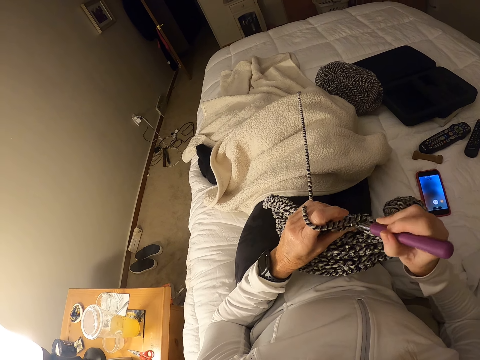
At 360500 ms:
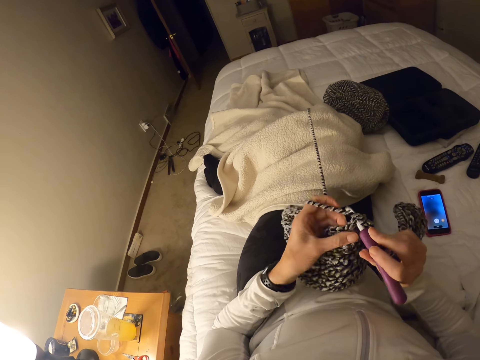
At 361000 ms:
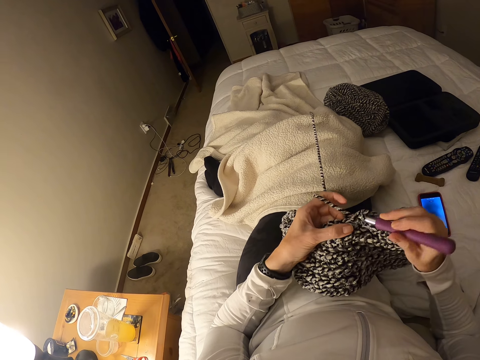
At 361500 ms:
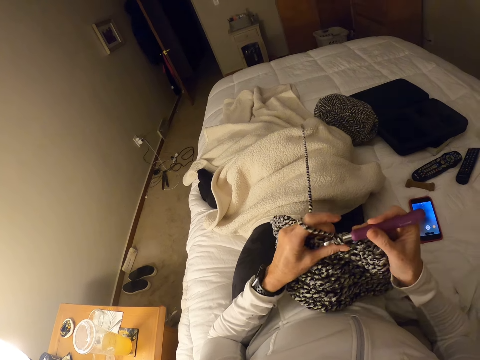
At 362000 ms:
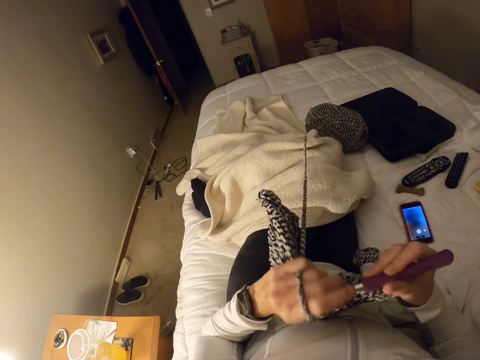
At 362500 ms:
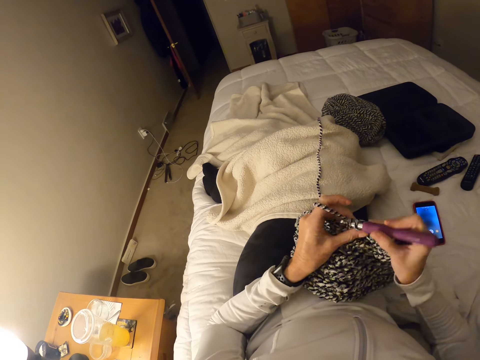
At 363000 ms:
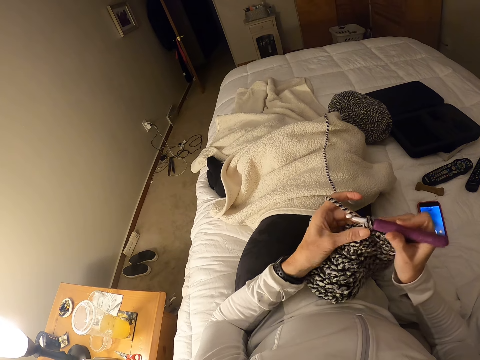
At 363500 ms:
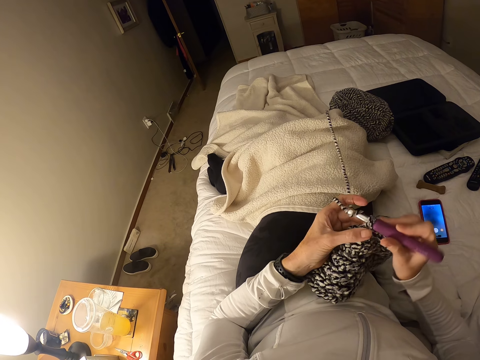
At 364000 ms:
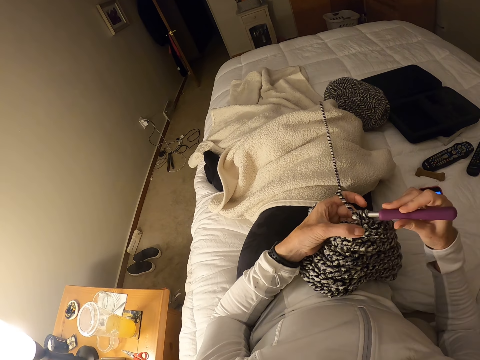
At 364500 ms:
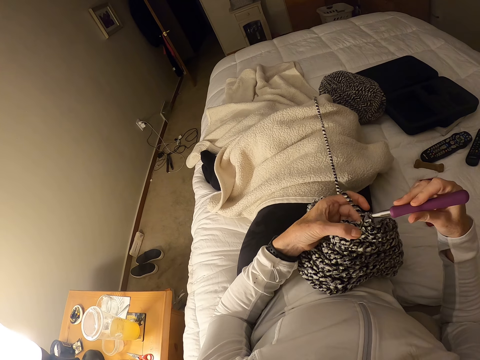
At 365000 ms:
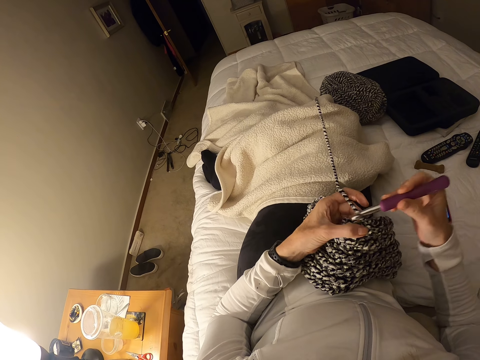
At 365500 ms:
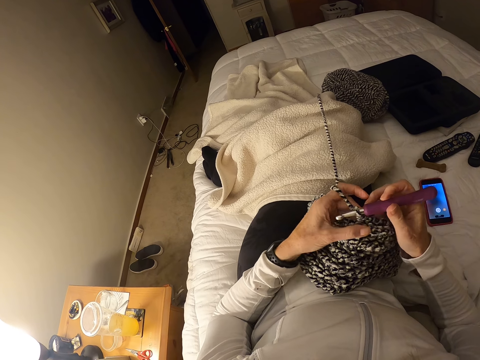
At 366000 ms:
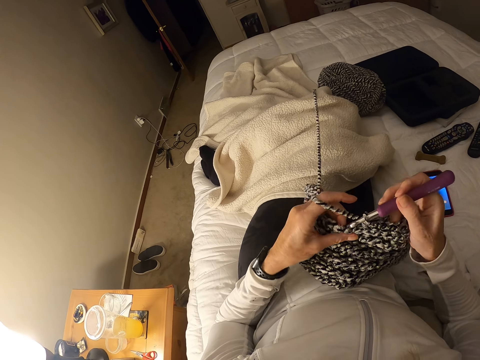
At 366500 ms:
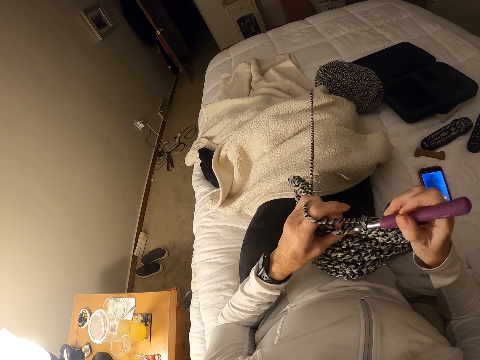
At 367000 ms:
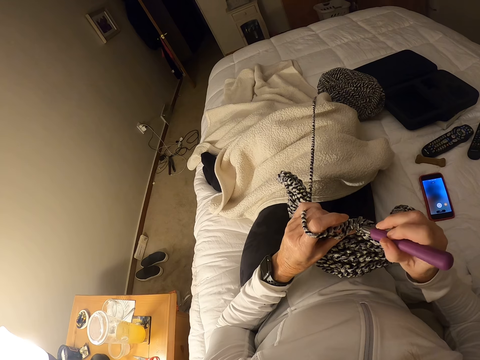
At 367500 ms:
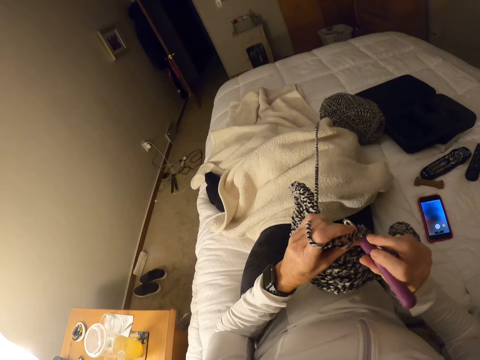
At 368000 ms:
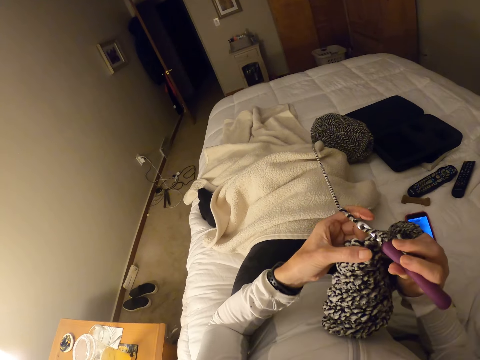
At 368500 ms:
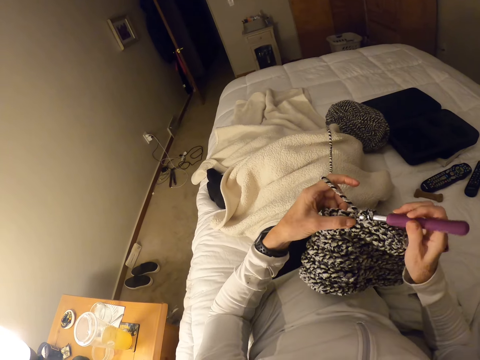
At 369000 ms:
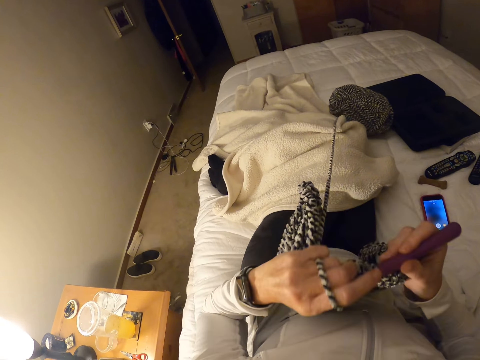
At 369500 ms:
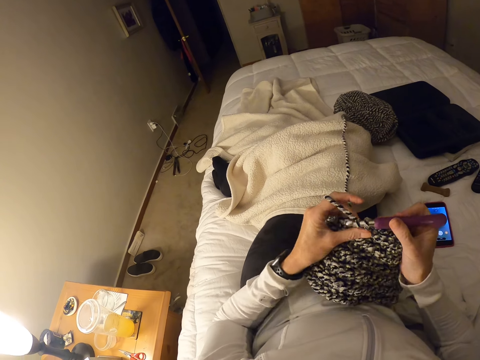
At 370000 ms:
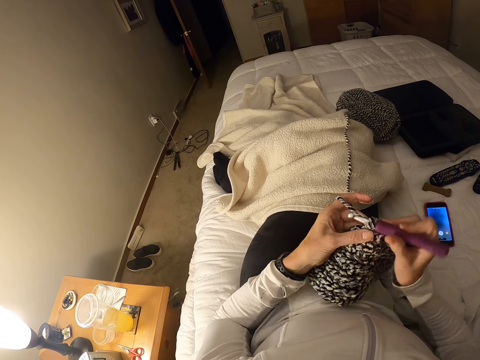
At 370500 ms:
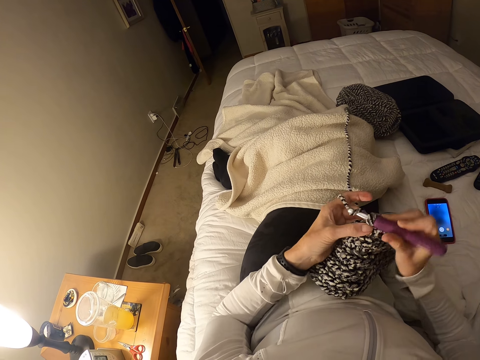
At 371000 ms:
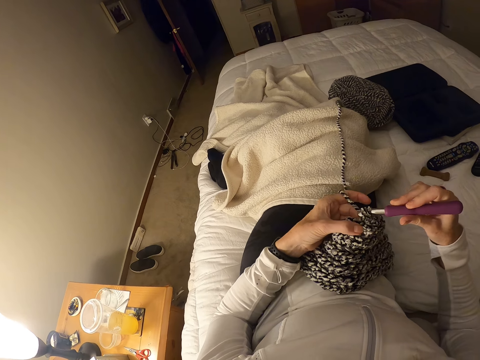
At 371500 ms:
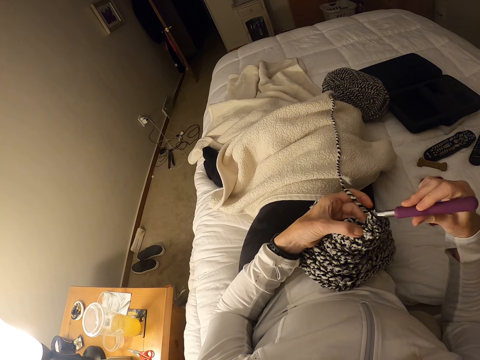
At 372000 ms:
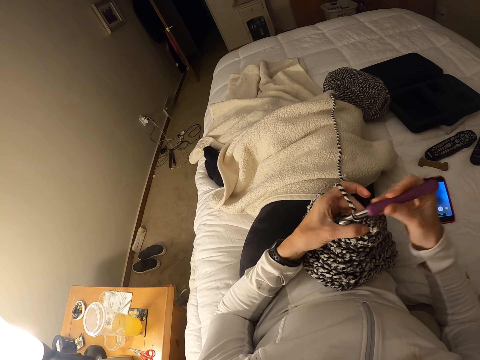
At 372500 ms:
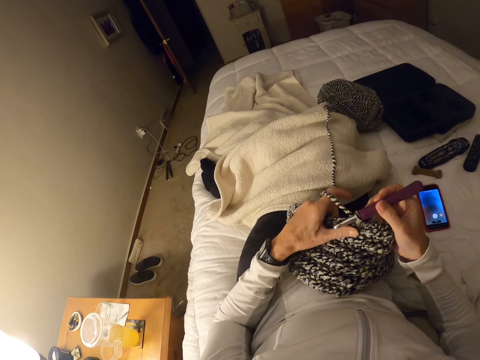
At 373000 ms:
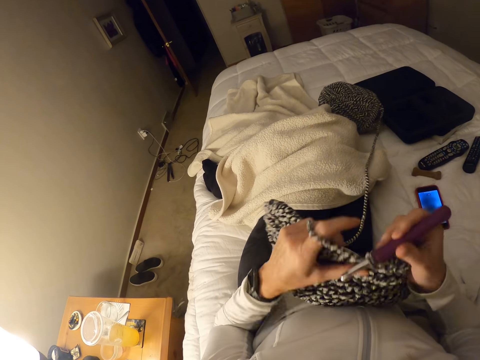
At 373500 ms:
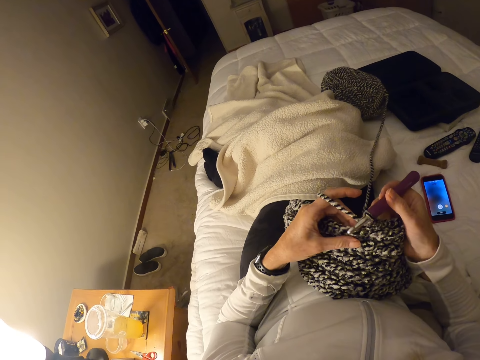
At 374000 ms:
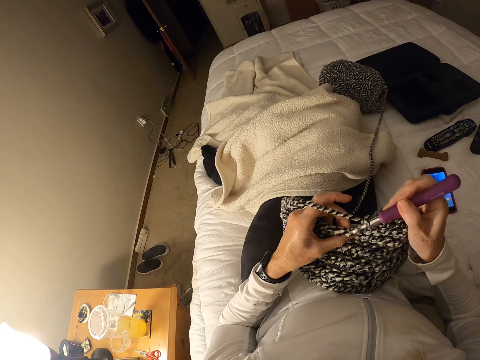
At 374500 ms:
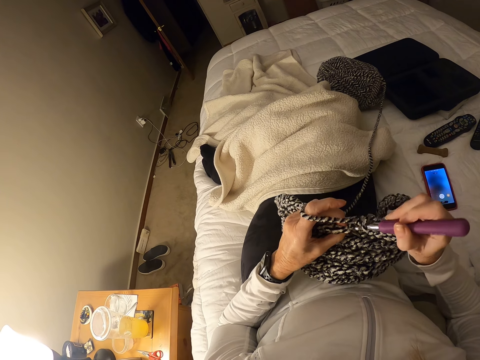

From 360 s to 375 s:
The camera wearer pulls the sewing thread. They knit with the thread. They pull the sewing thread.

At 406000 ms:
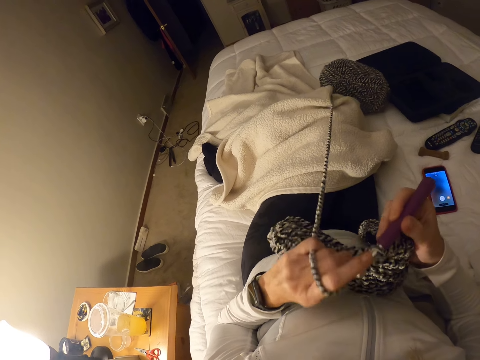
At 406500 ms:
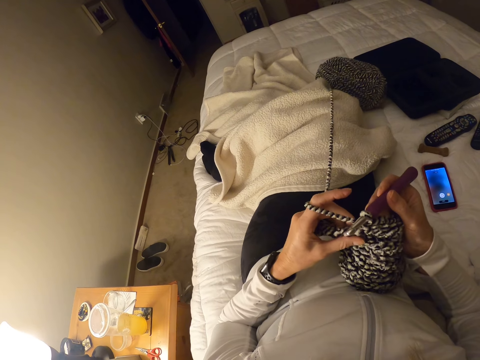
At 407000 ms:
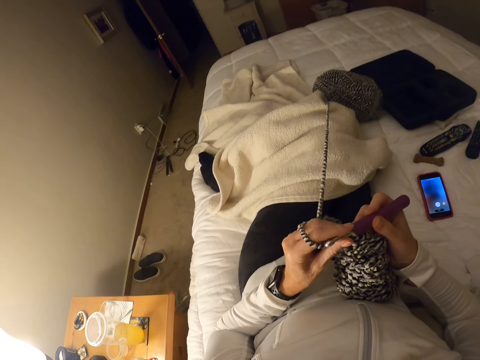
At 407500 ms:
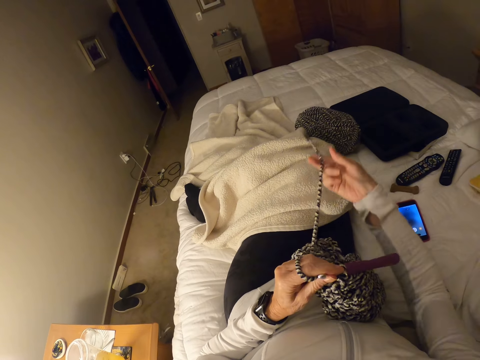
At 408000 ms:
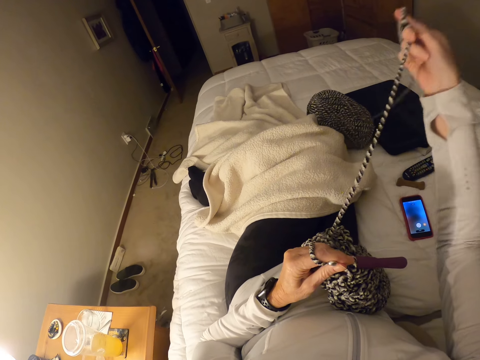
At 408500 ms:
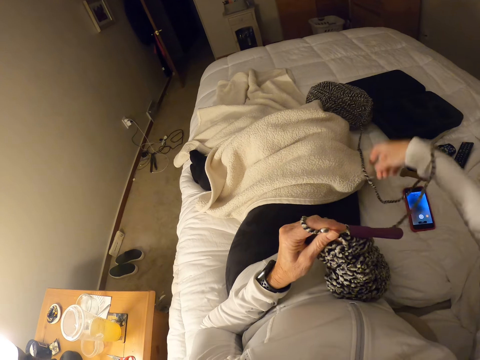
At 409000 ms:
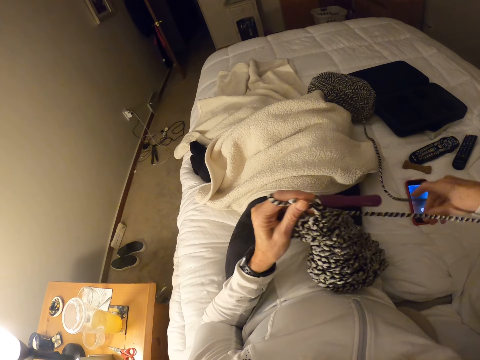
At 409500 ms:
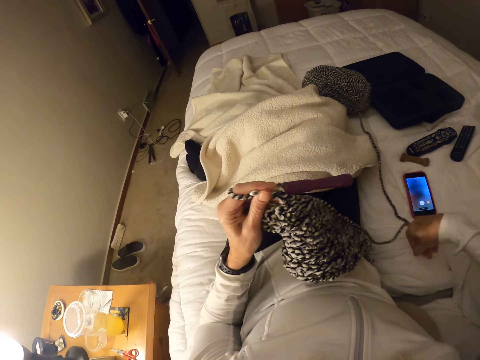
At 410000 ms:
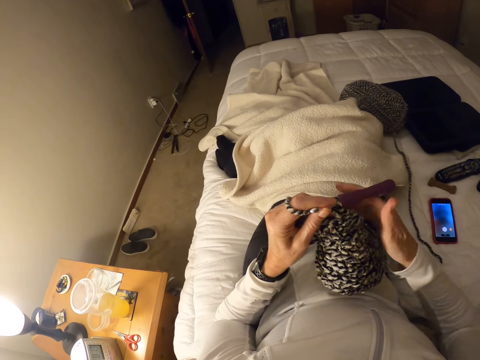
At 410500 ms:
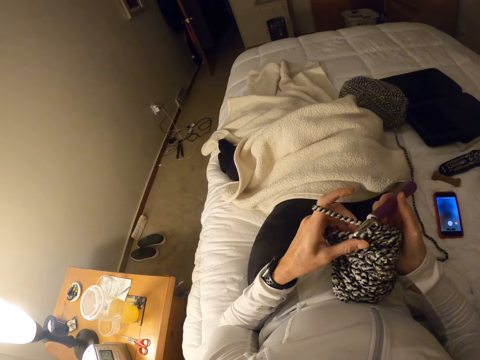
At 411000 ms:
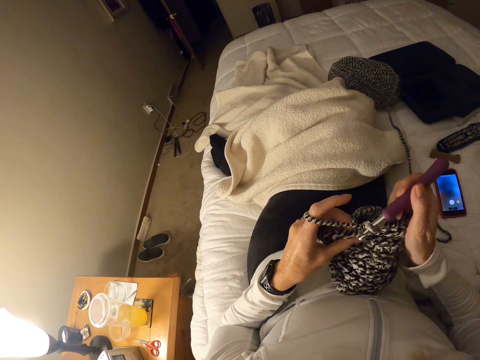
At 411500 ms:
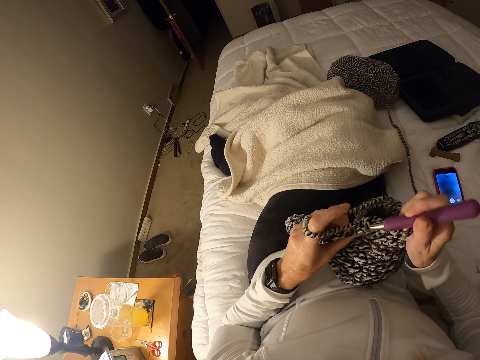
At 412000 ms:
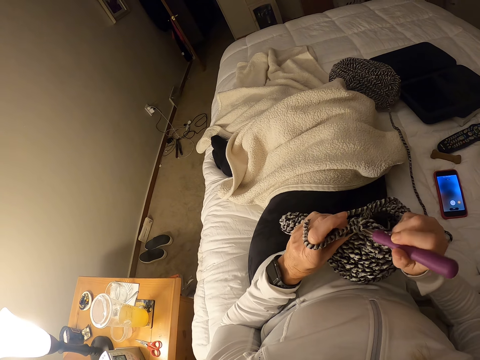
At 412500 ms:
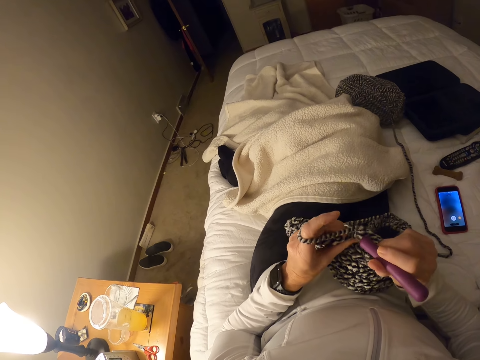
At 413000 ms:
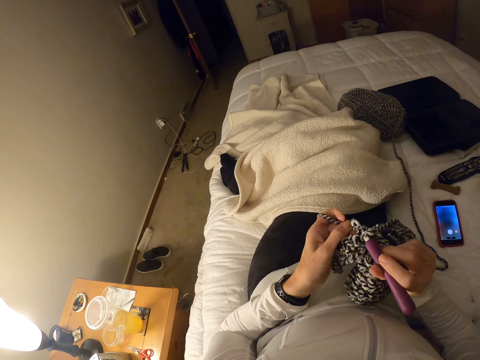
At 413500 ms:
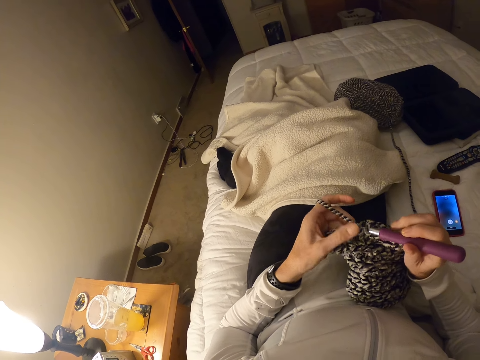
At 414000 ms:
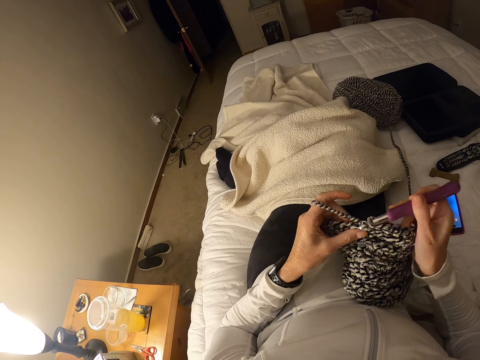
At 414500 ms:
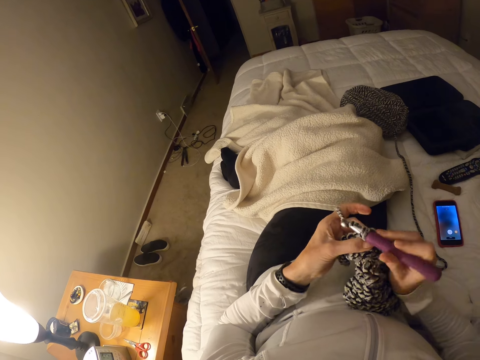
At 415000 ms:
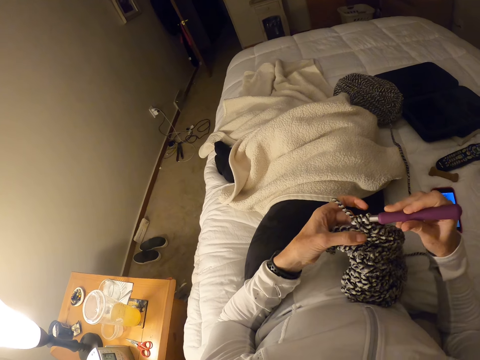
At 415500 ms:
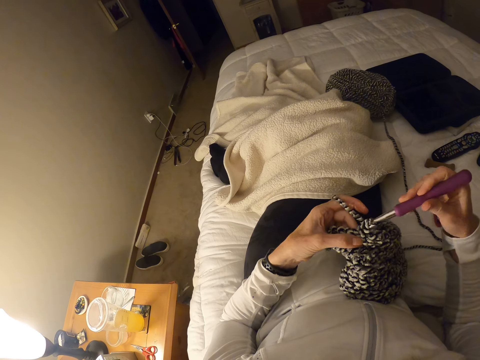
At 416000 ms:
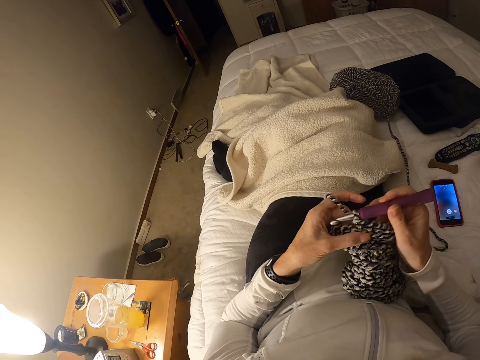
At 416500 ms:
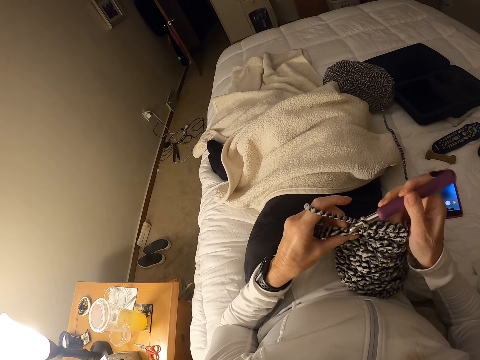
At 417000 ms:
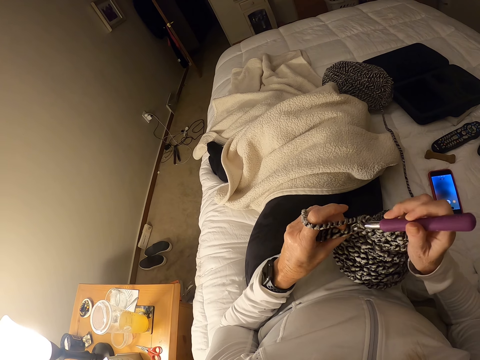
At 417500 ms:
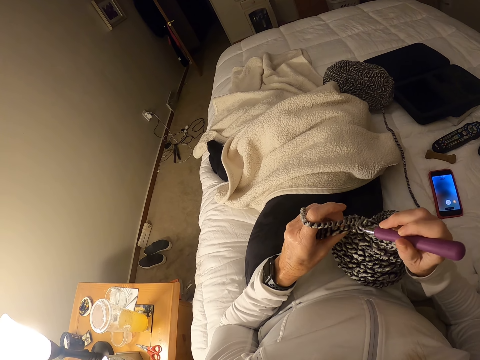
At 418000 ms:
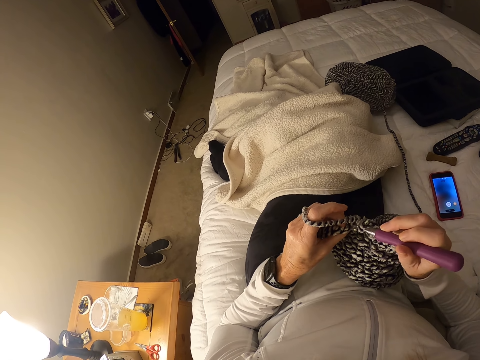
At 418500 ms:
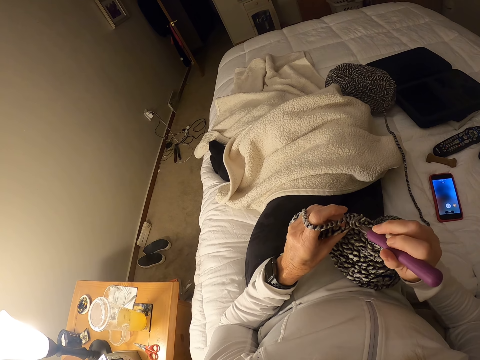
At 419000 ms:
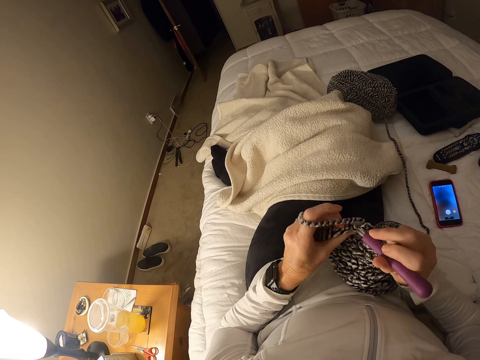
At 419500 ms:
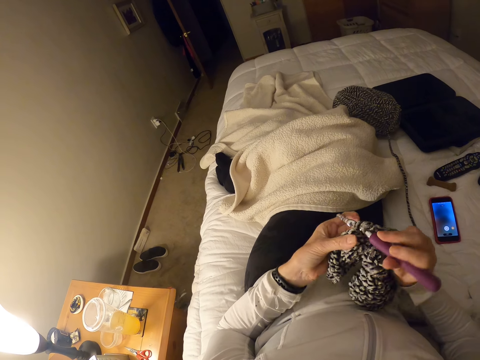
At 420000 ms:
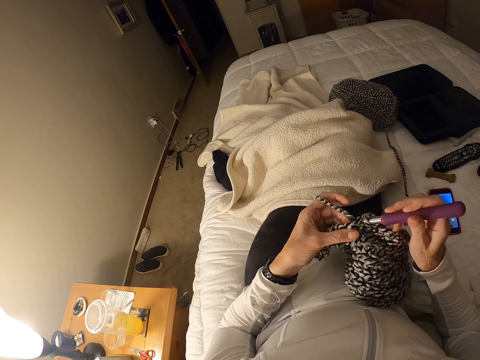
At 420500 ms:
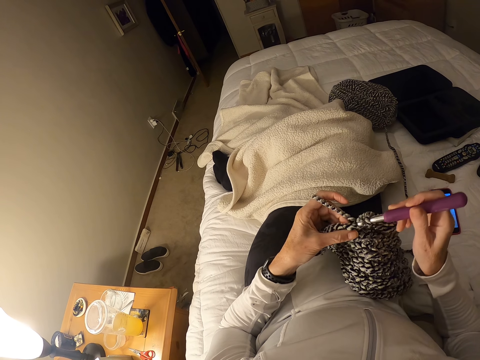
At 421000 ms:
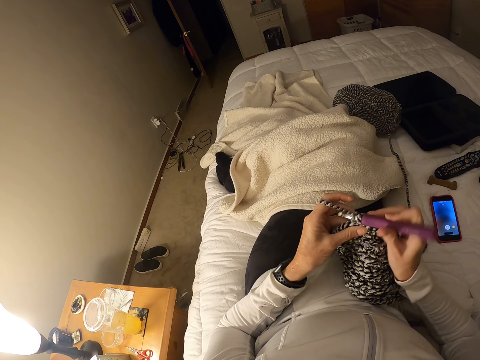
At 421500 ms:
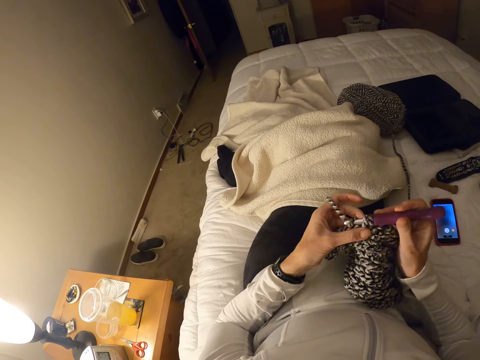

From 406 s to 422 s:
The camera wearer pulls the sewing thread. They knit with the thread.
